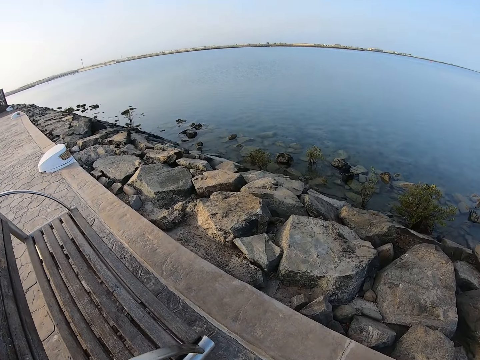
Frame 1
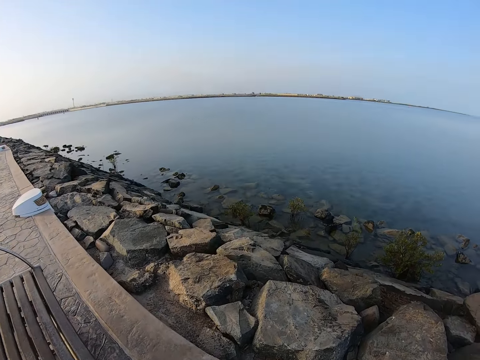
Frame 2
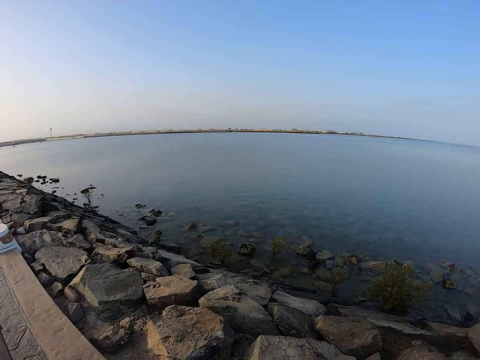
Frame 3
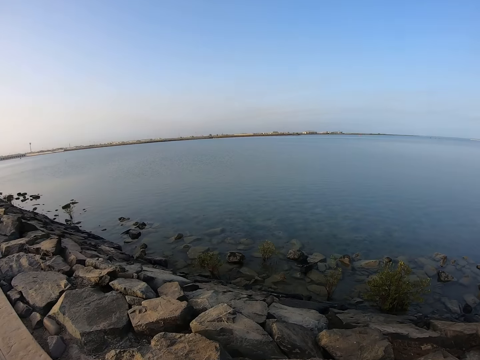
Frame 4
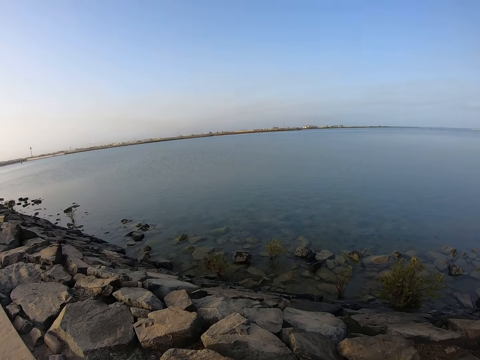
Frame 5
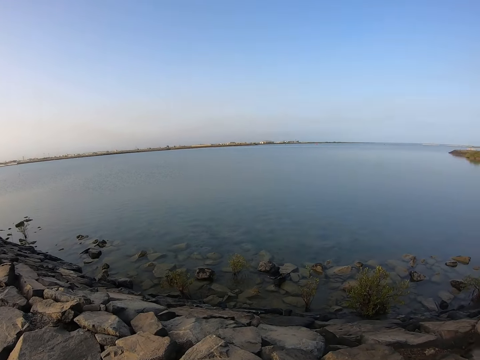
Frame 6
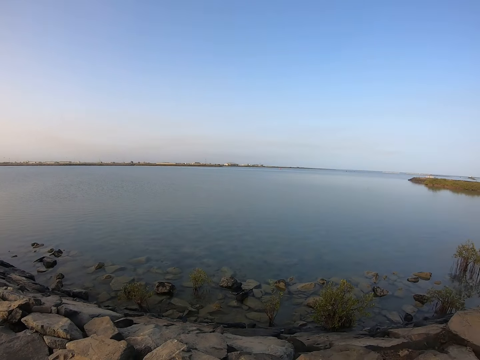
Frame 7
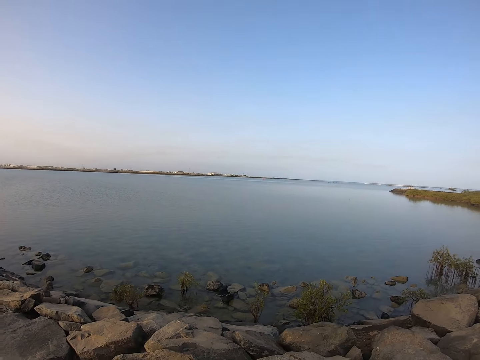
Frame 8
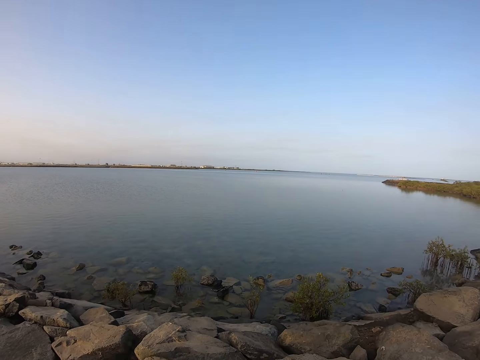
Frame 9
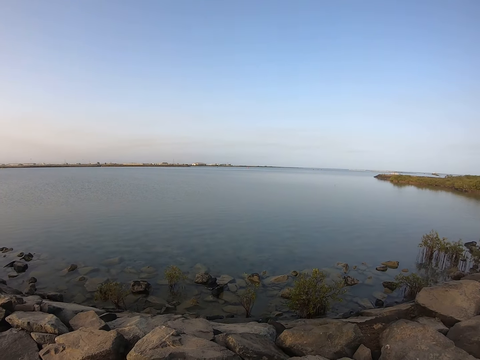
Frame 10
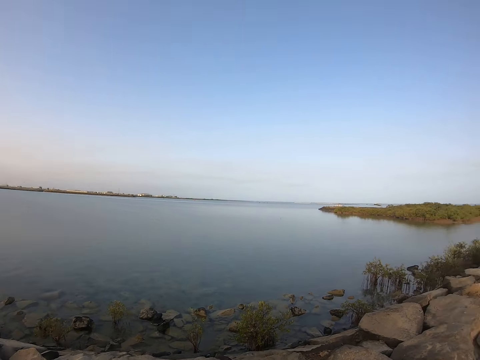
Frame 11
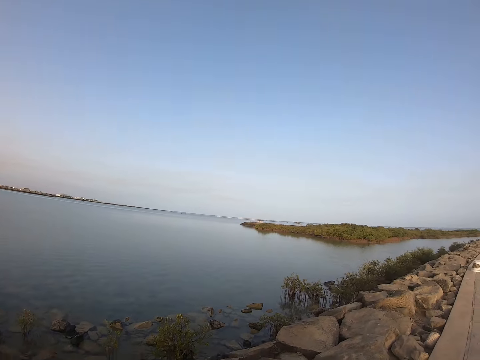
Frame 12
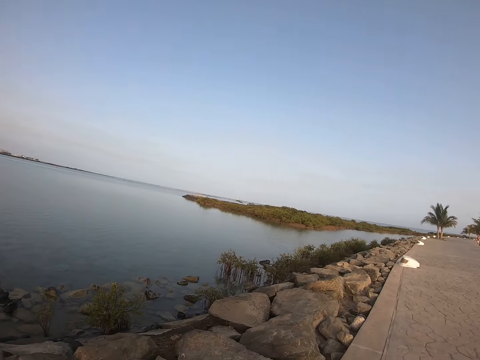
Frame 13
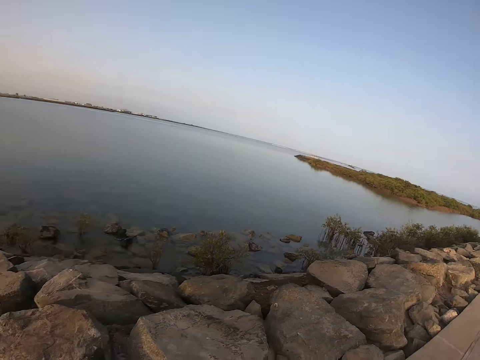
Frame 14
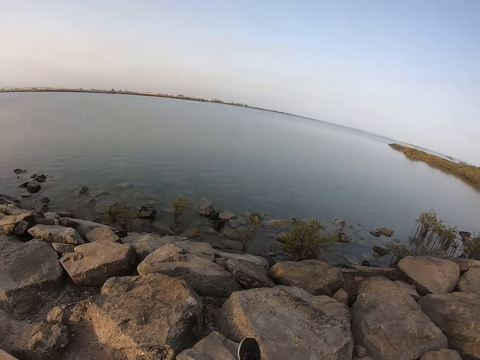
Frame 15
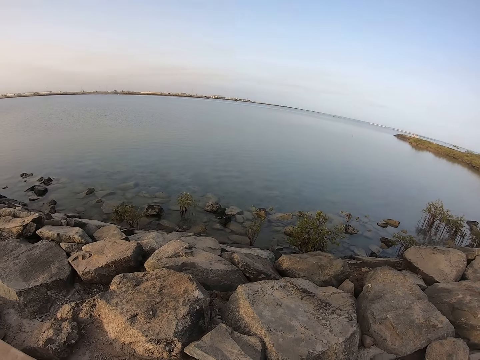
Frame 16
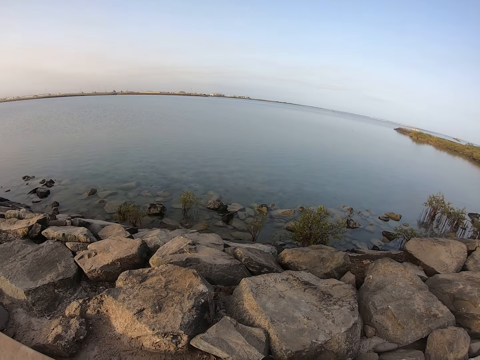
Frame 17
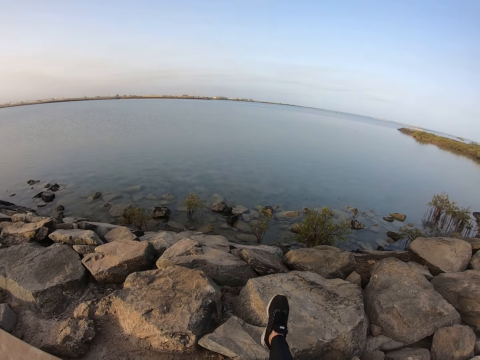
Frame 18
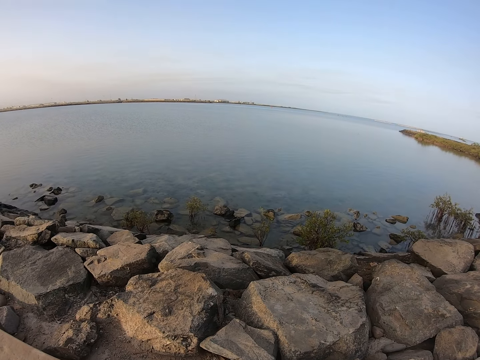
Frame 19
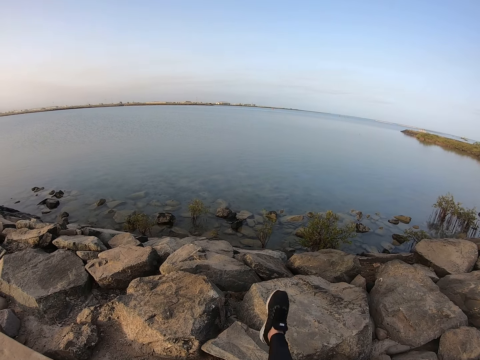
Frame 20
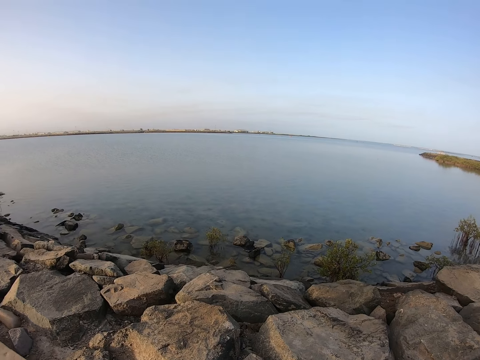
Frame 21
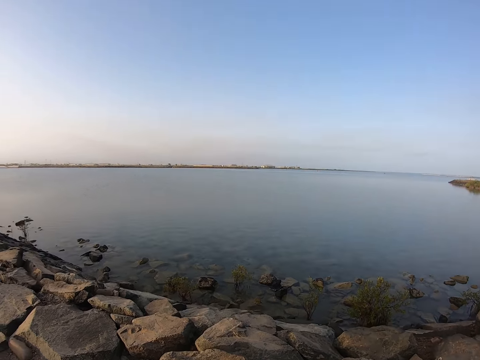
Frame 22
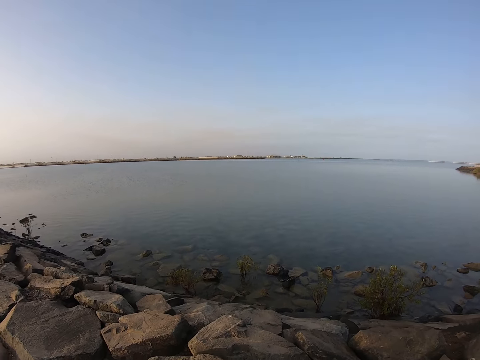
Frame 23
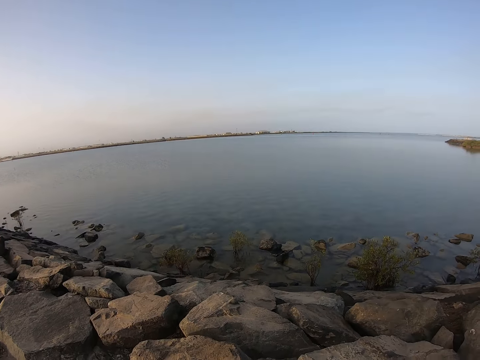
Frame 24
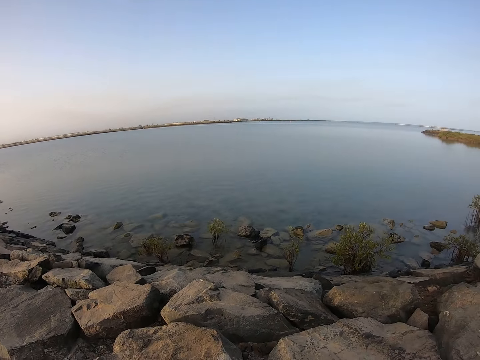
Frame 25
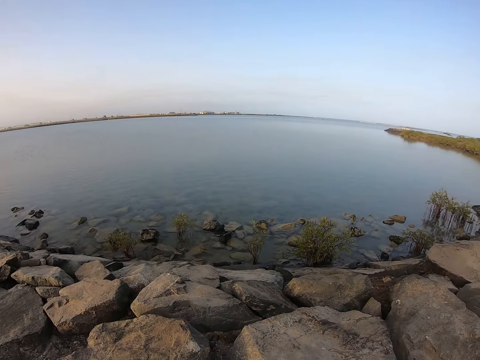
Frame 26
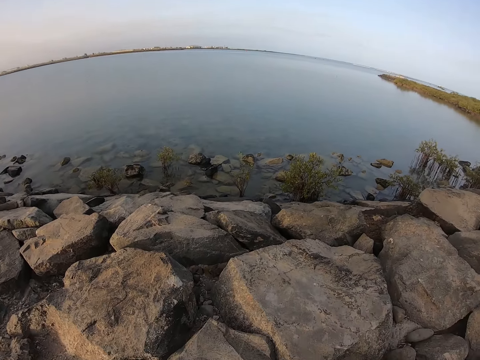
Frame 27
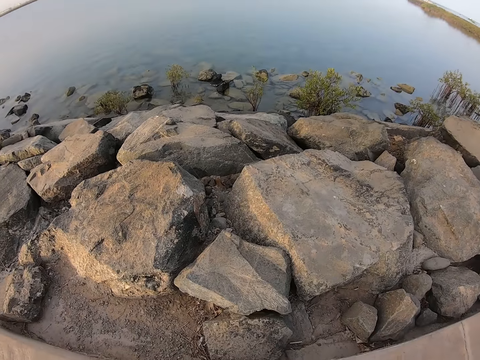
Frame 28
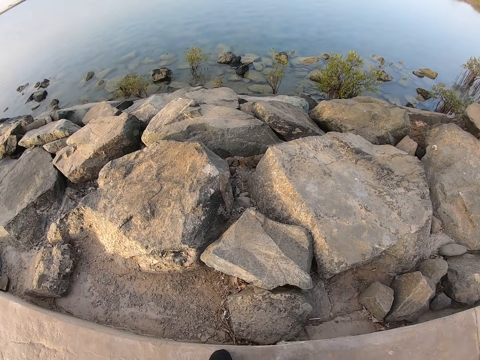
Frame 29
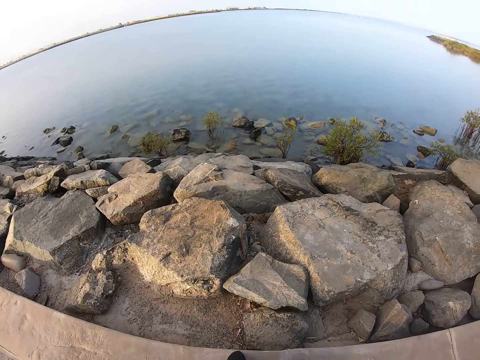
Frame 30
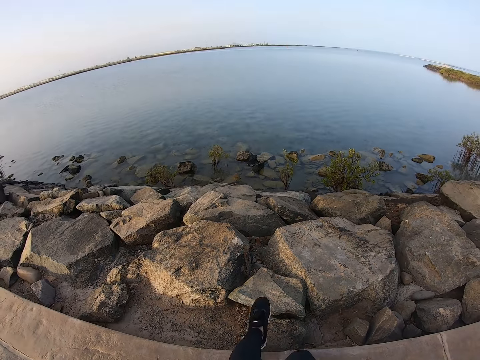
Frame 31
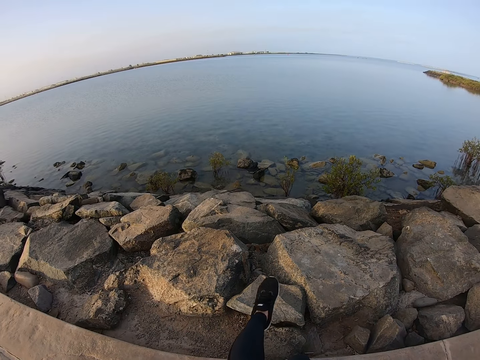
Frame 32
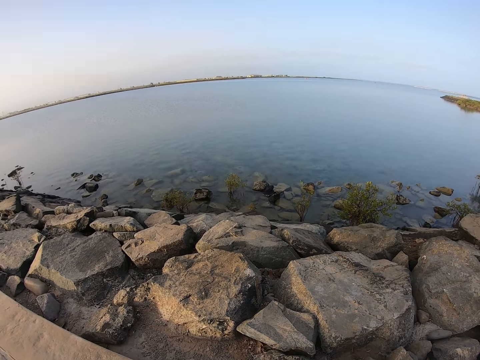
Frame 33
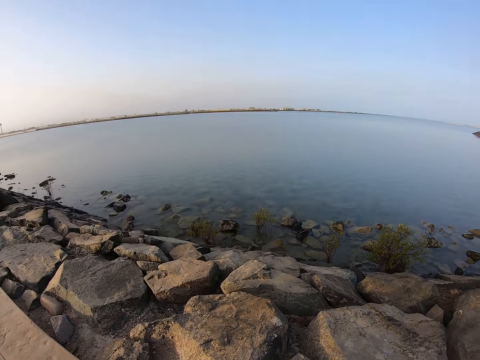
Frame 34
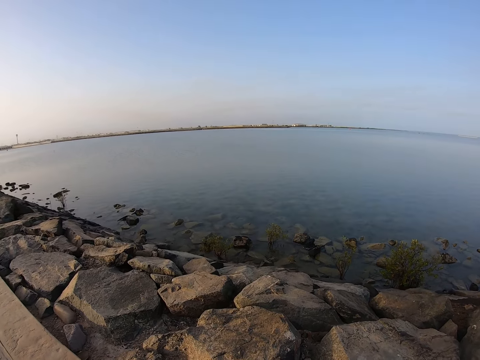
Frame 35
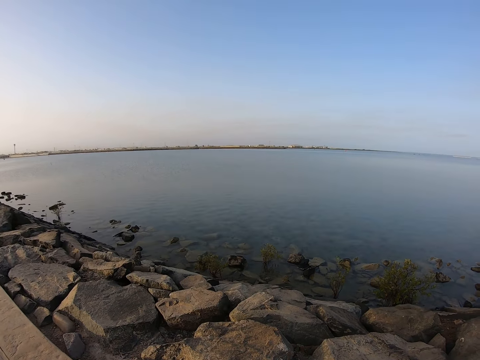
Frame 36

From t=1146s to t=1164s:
The camera wearer walks on the road. They look around. They stop. They move their leg. They move their leg again. They look around. They look around again.

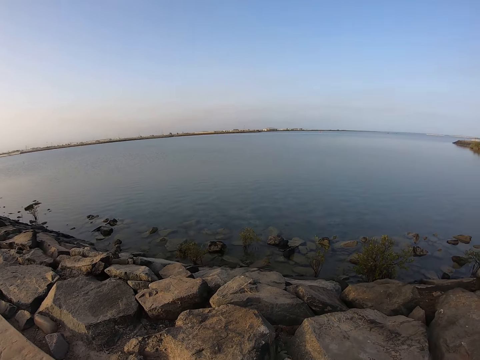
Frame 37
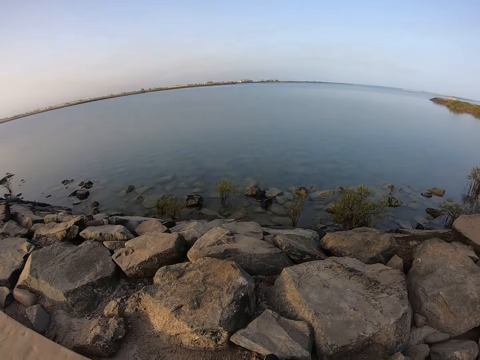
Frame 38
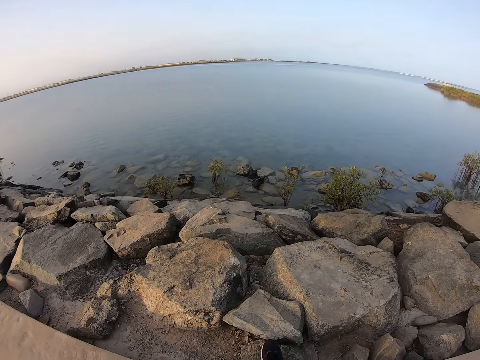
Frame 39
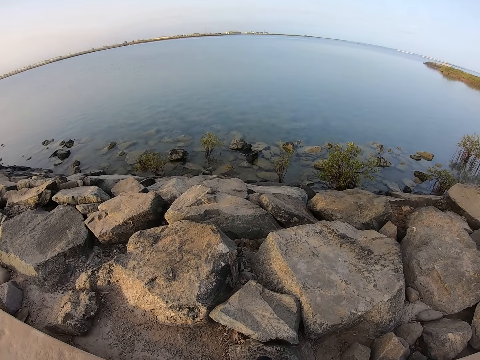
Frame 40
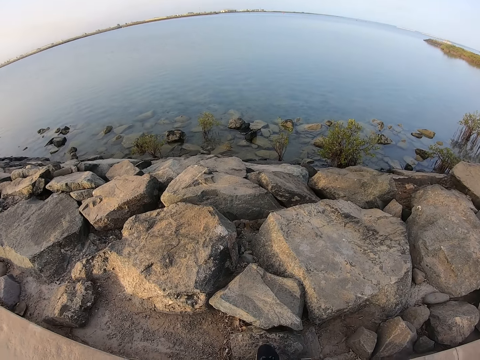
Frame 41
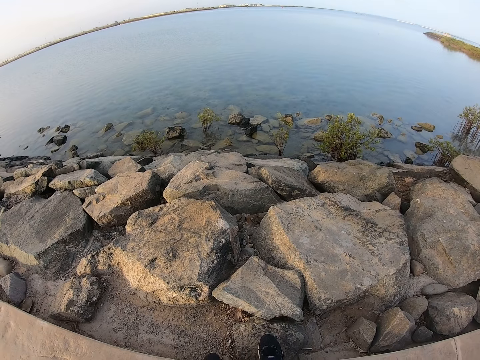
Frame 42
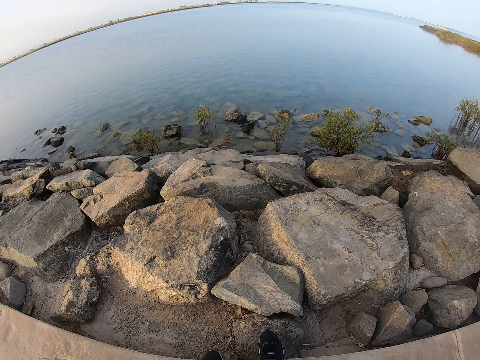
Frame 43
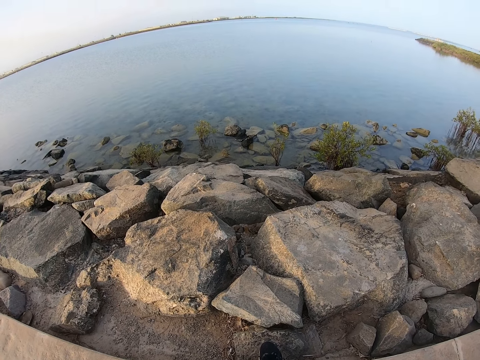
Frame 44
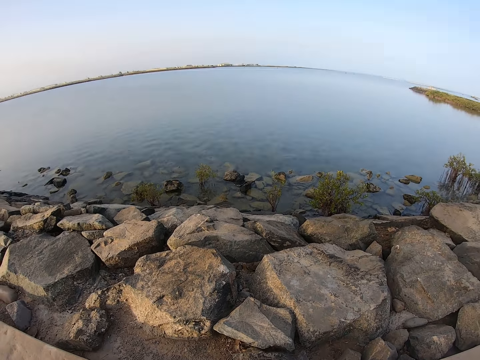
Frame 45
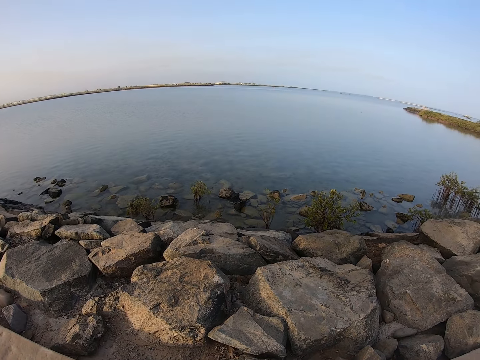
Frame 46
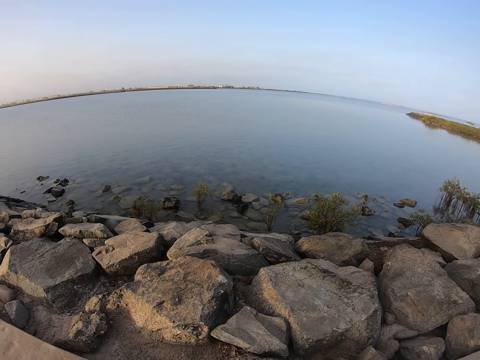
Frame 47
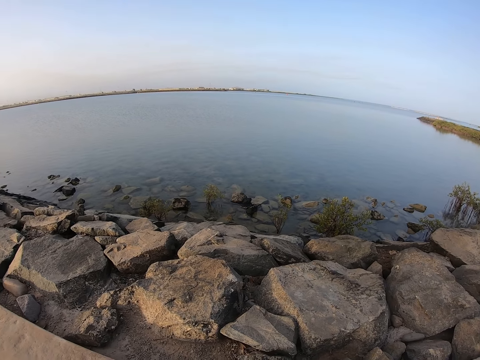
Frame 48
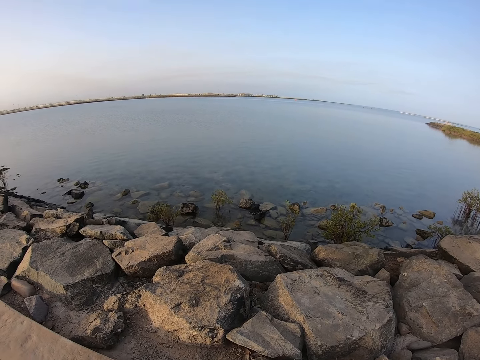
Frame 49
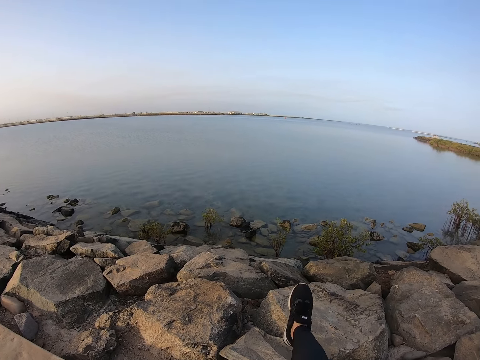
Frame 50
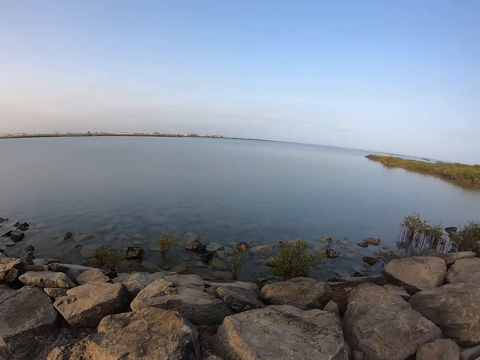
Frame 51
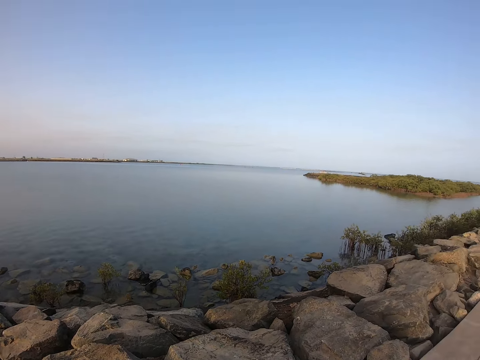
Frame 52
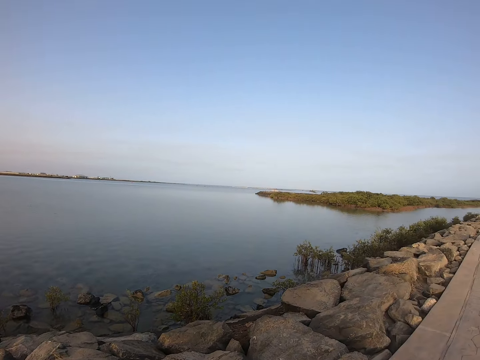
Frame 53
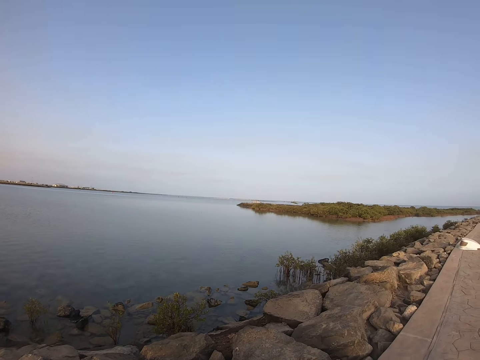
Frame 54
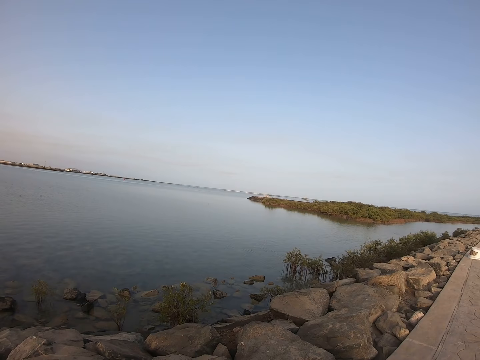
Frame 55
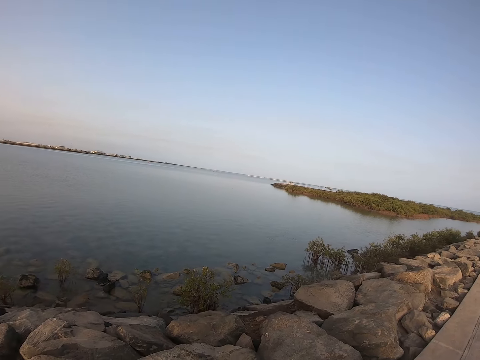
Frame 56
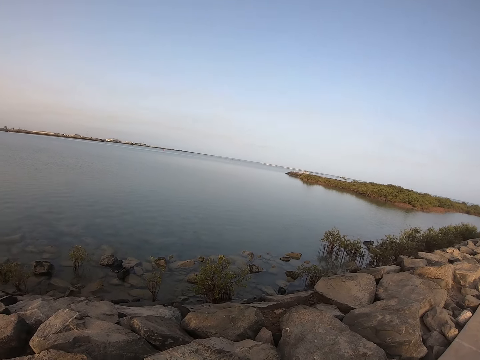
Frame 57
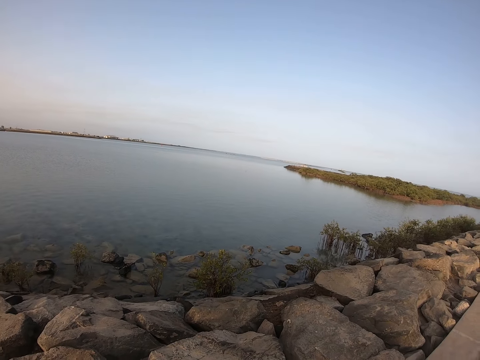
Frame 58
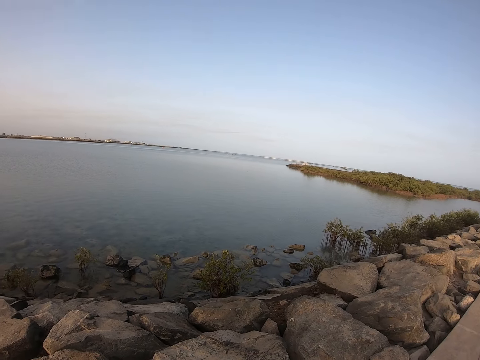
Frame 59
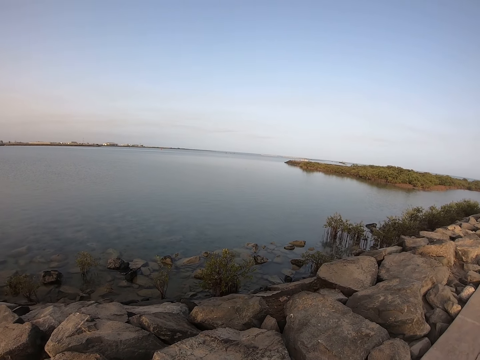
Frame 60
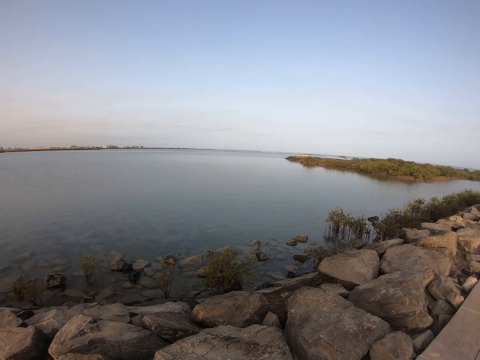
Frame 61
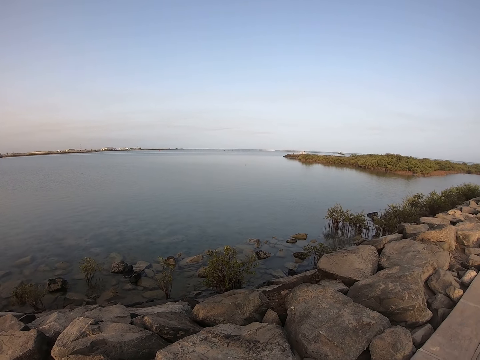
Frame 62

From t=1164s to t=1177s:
The camera wearer moves their leg. They look around. They move their leg. They look around.
